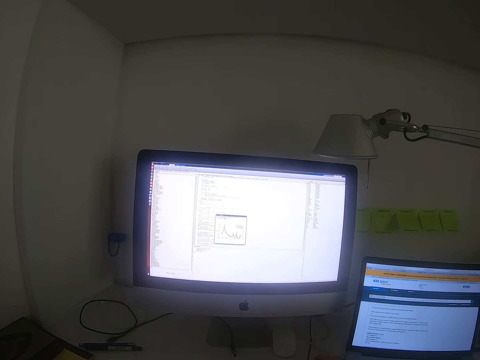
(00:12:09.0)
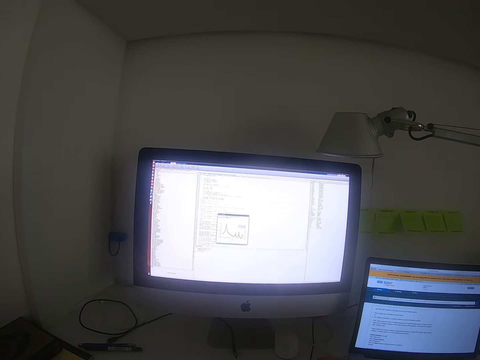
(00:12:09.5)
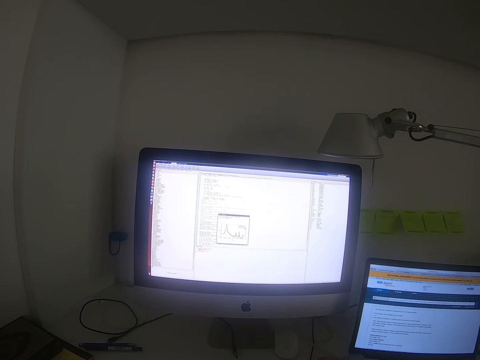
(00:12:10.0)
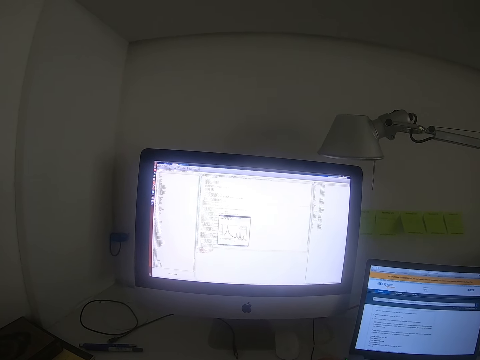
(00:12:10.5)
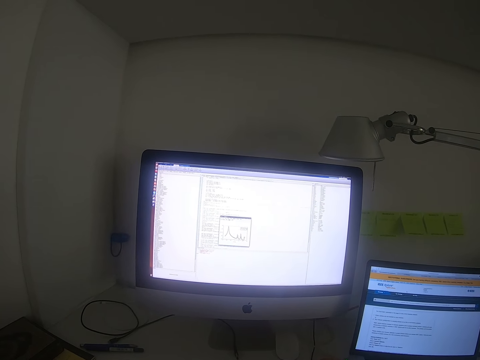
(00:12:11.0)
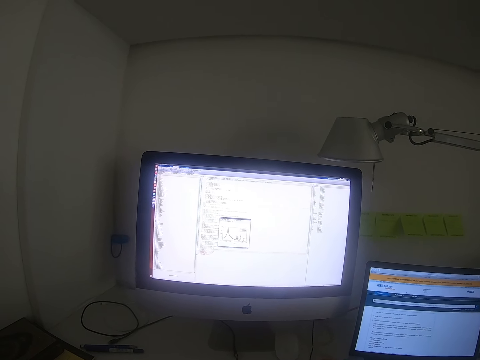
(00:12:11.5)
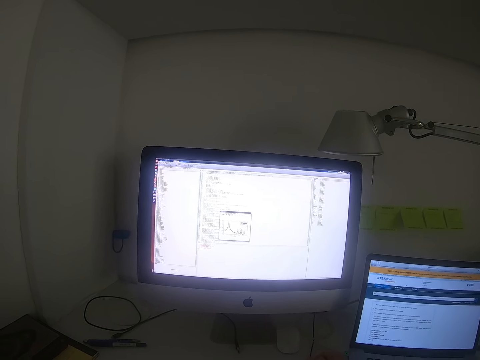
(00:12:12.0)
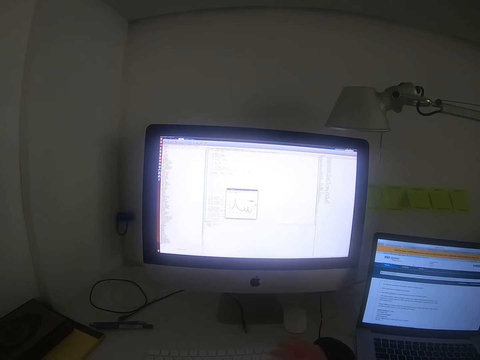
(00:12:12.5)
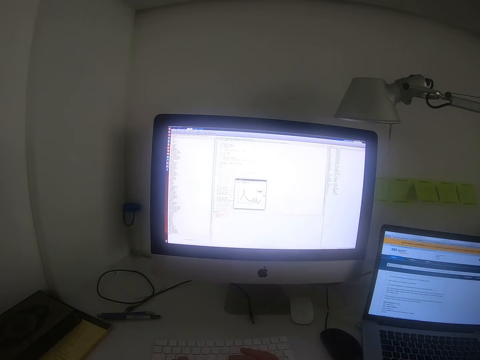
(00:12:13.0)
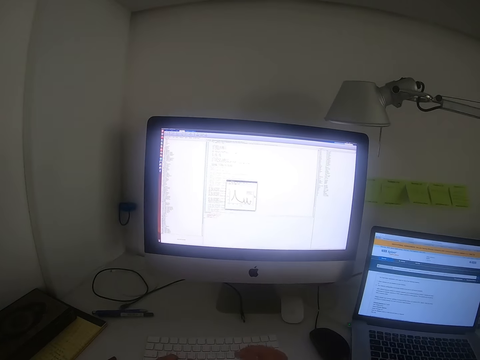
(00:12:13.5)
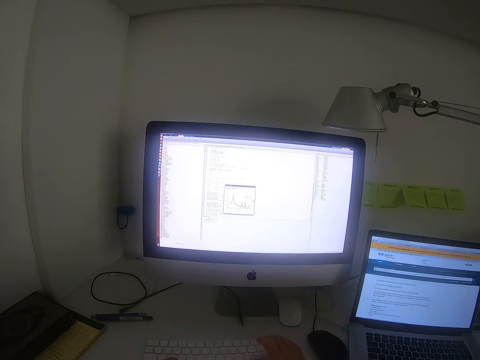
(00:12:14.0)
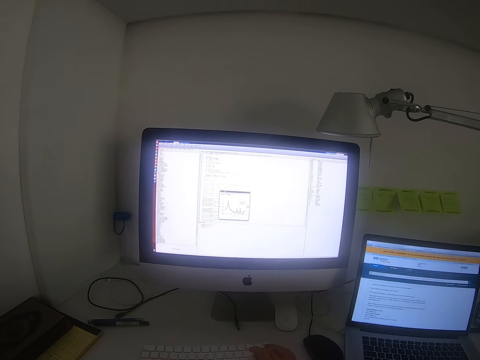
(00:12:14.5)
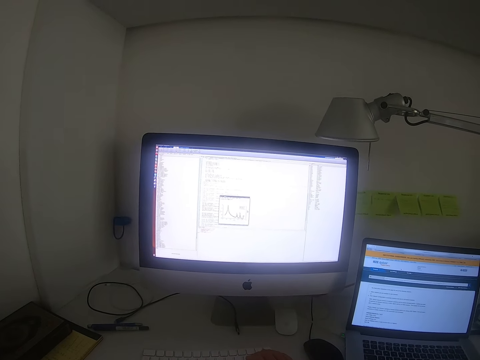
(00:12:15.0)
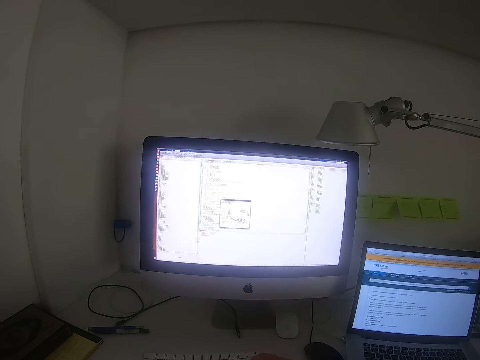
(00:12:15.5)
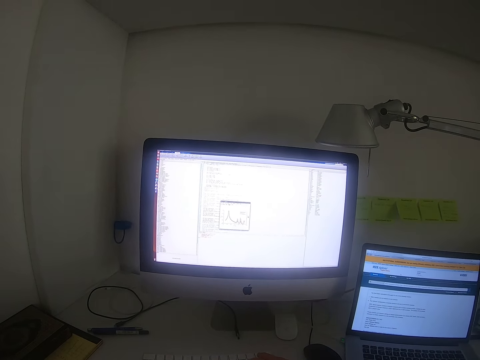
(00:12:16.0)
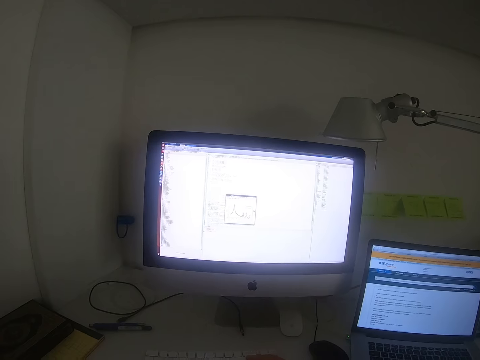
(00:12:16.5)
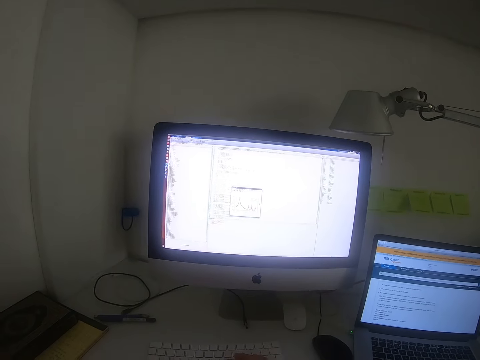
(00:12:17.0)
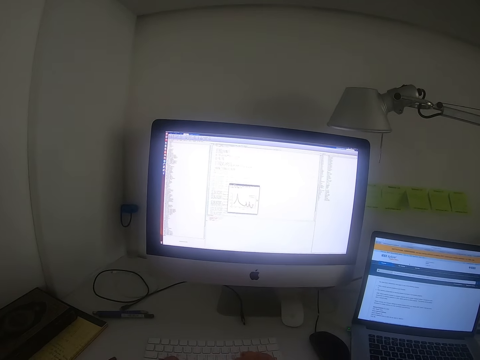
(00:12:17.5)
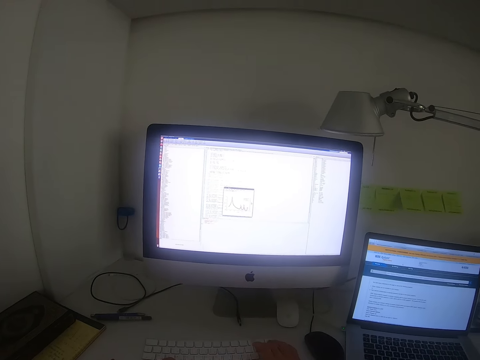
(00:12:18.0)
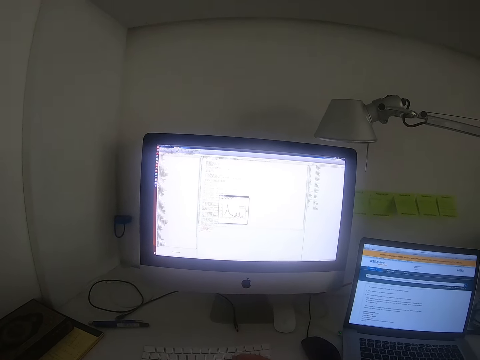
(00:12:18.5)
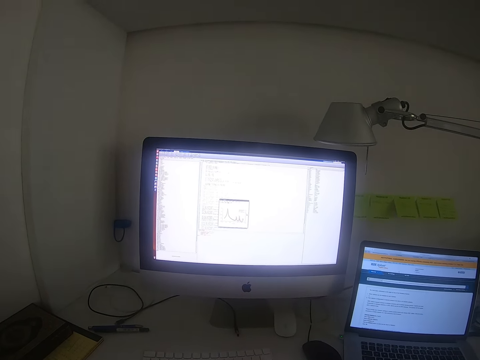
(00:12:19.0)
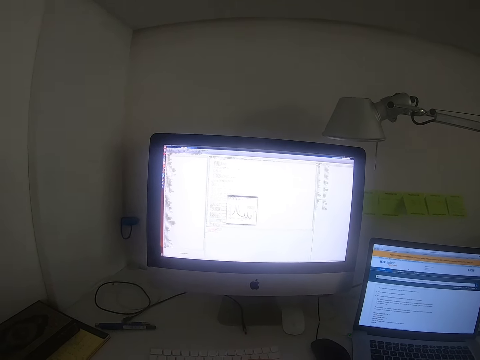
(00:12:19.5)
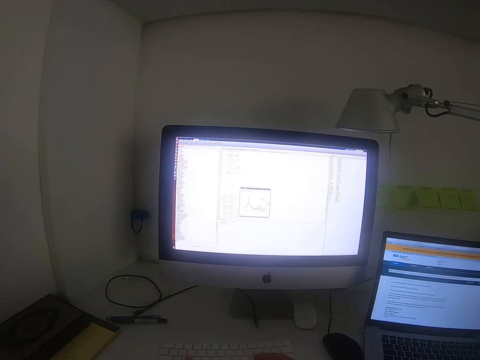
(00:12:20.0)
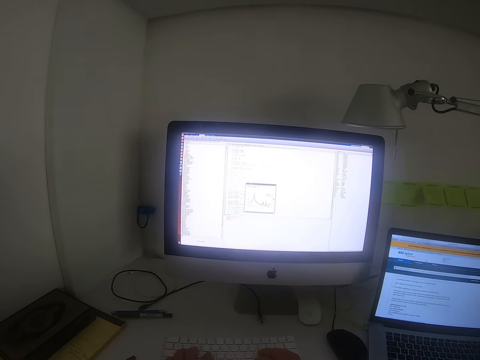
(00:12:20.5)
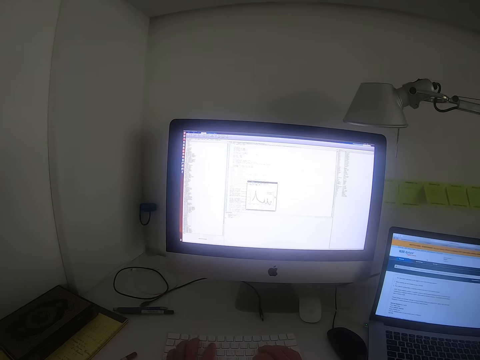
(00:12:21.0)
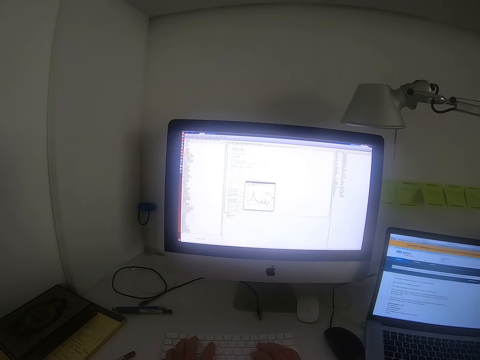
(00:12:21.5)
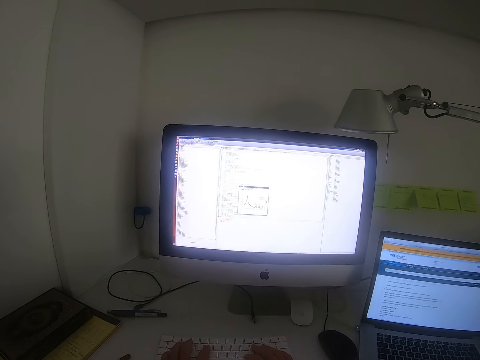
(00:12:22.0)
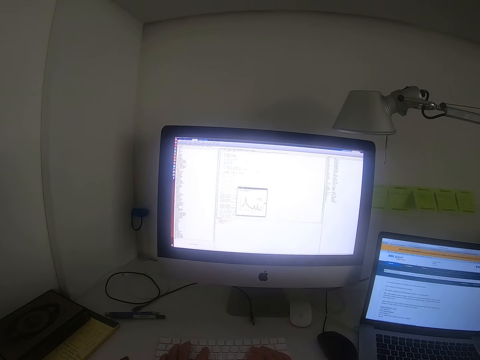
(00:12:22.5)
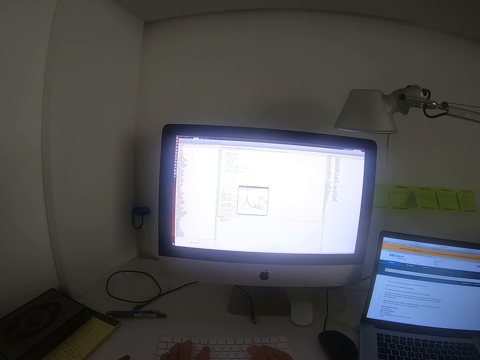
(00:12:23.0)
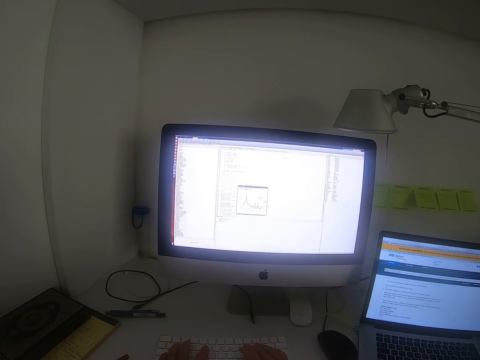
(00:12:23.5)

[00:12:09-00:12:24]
The camera wearer types.

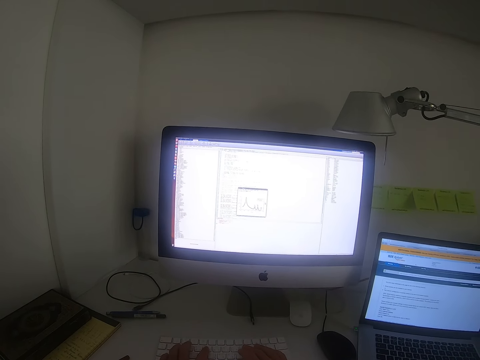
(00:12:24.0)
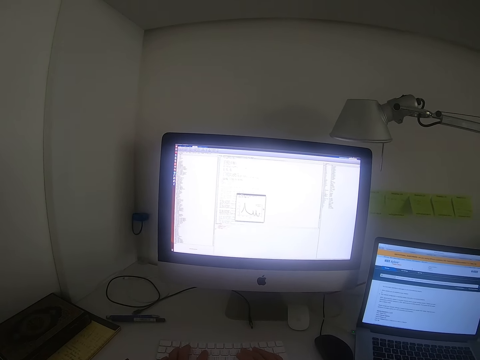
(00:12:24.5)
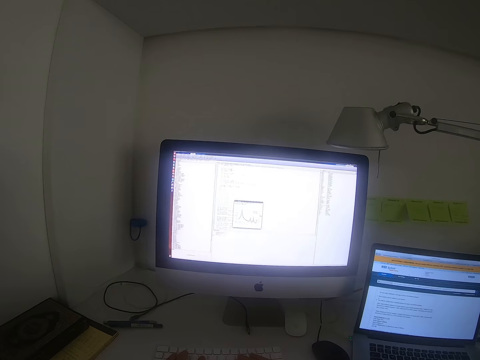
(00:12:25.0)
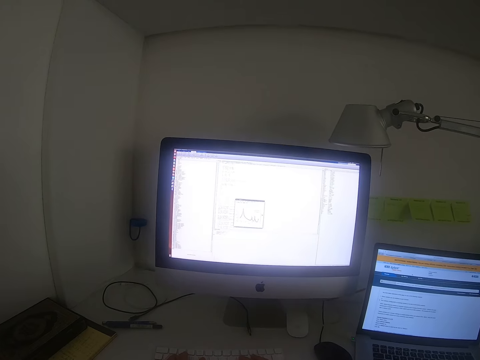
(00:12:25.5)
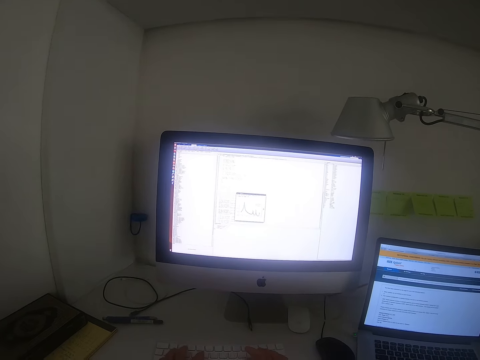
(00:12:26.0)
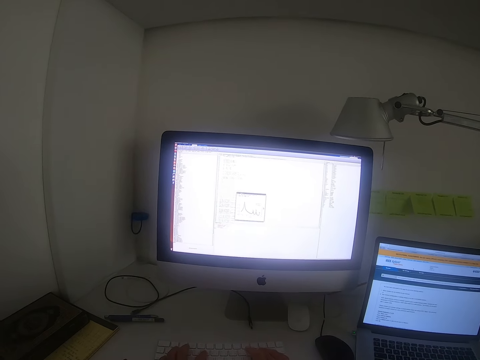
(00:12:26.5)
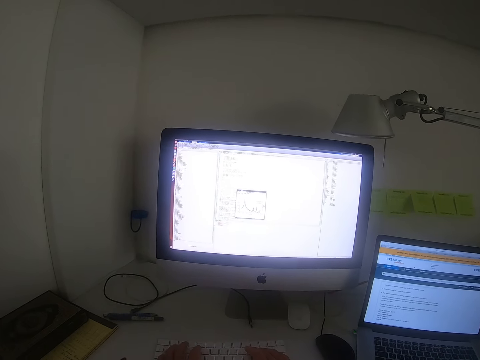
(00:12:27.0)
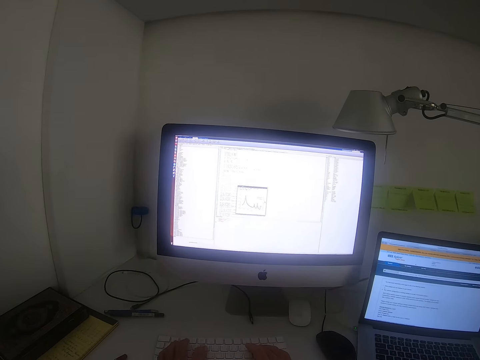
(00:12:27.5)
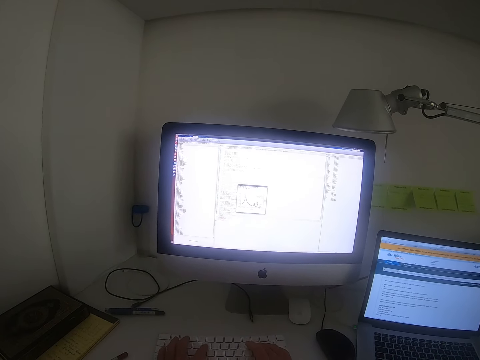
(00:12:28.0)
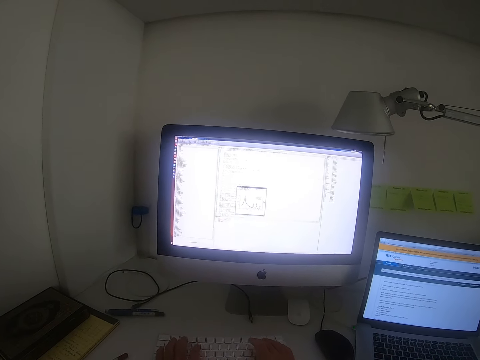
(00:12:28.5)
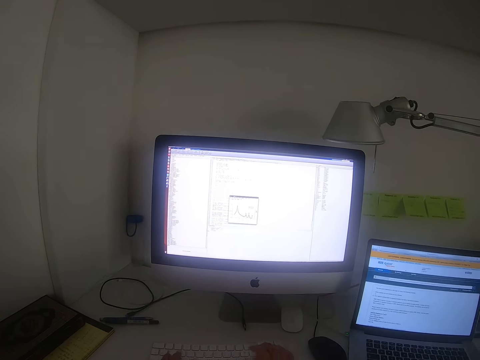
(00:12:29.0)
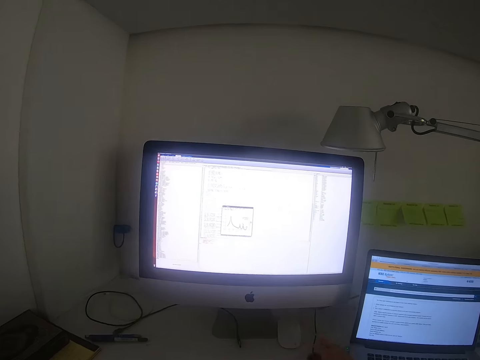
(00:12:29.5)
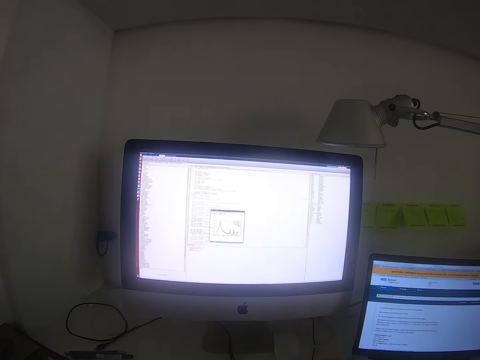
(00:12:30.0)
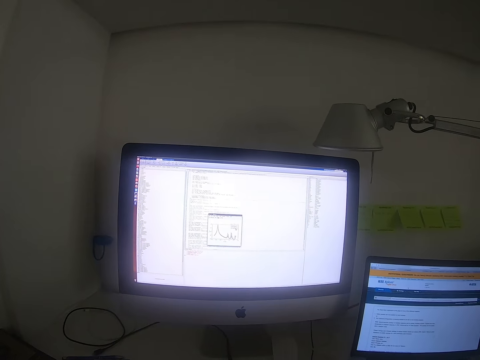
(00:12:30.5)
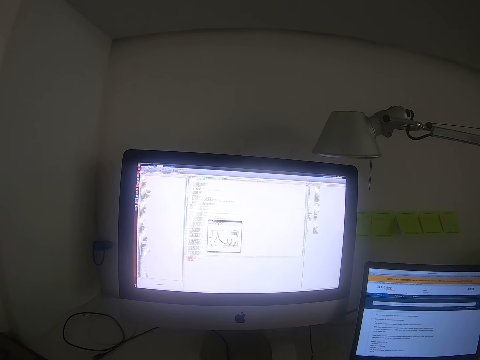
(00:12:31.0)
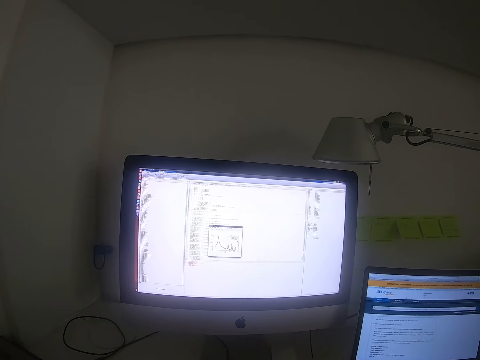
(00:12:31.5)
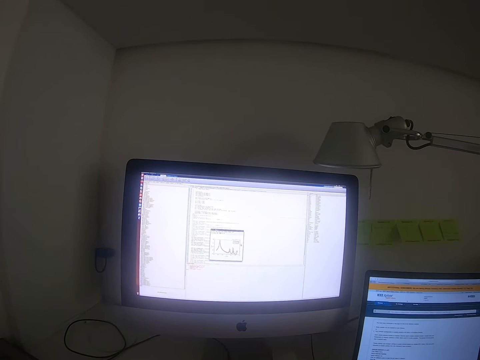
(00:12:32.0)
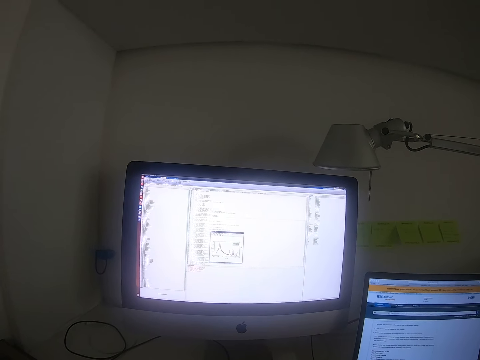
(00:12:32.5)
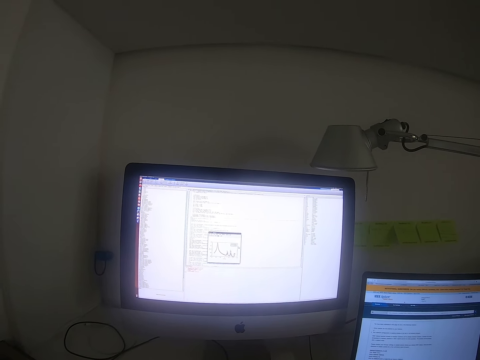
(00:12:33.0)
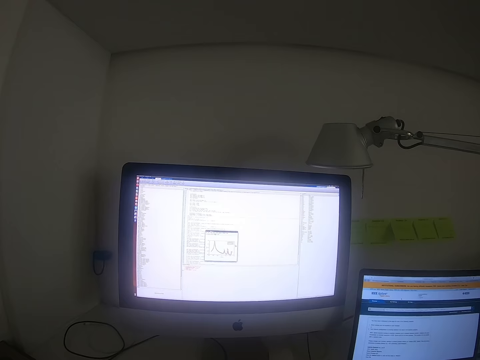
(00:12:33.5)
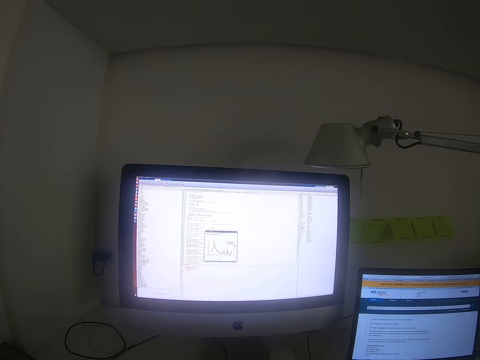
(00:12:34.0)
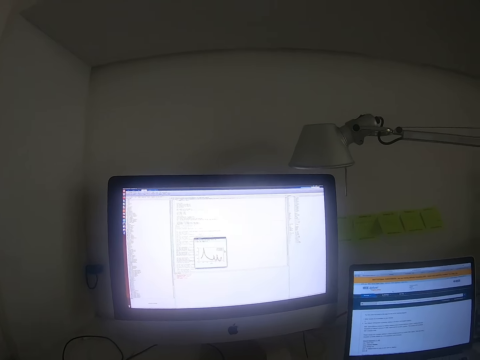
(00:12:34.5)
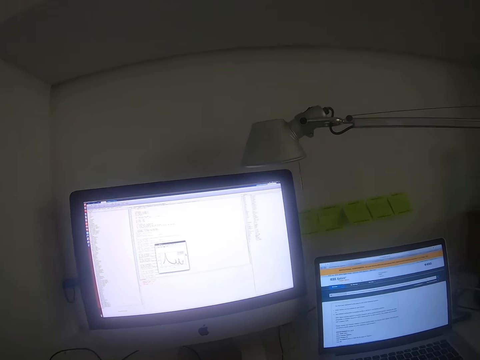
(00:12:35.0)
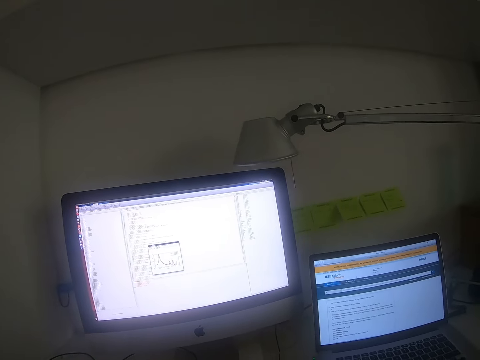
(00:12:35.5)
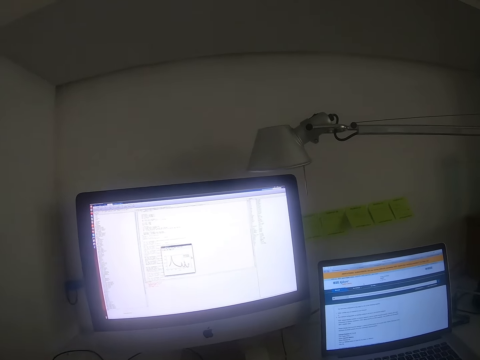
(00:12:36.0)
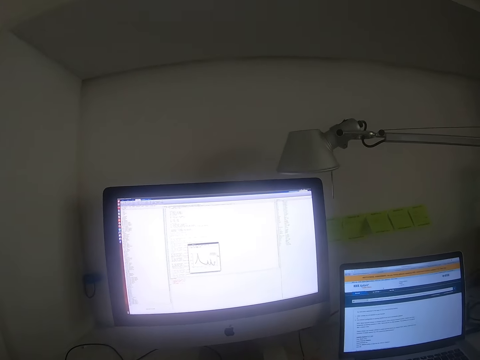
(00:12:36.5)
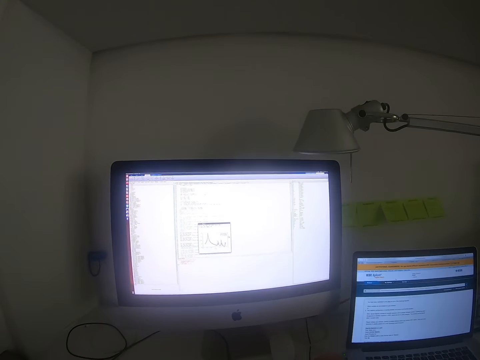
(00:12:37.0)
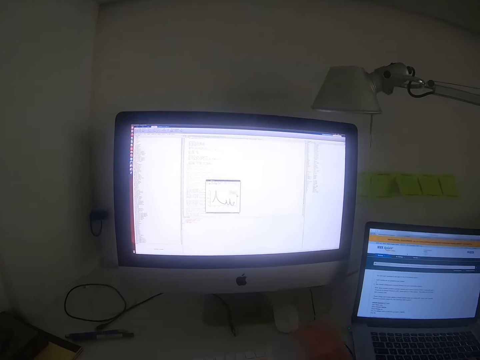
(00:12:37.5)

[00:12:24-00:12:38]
The camera wearer holds the mouse. They focus on the desktop. They look around the living room. They hold the mouse.
